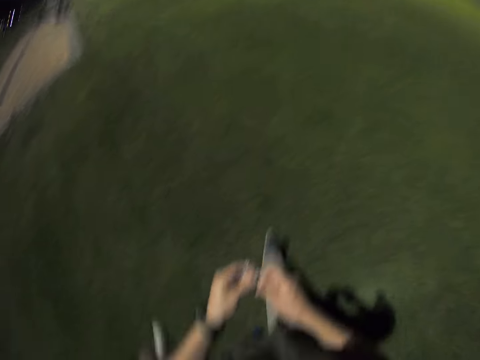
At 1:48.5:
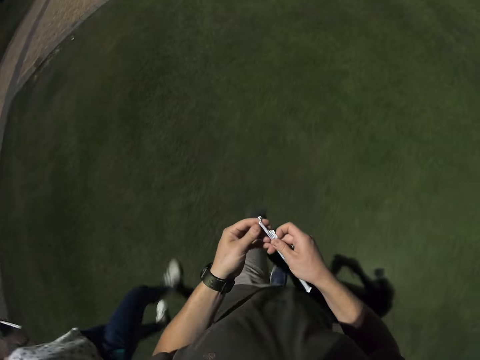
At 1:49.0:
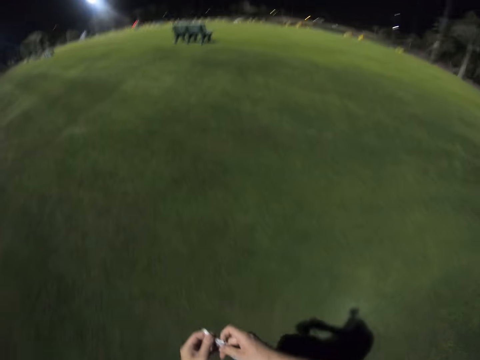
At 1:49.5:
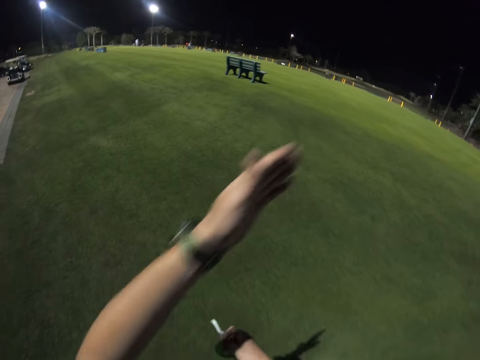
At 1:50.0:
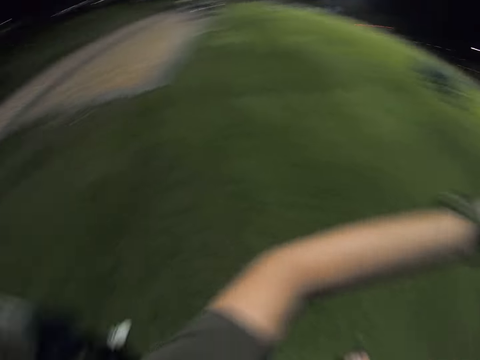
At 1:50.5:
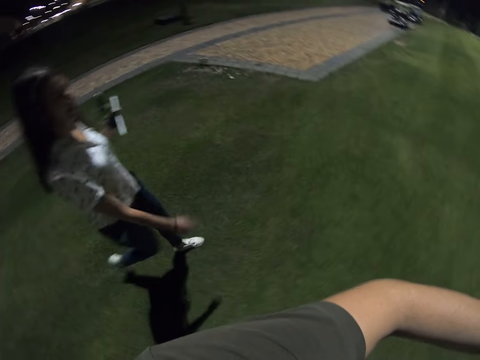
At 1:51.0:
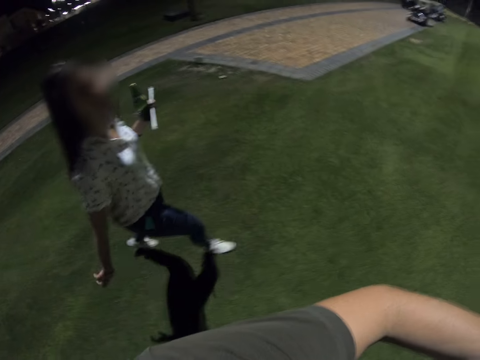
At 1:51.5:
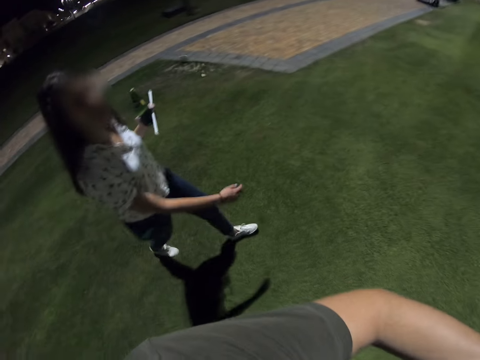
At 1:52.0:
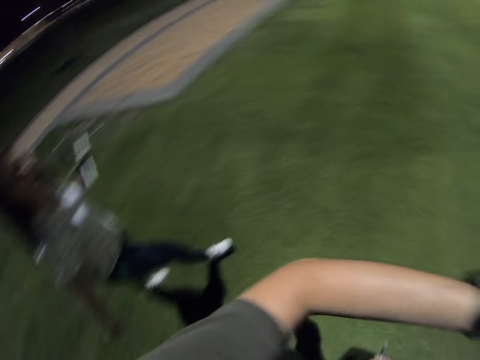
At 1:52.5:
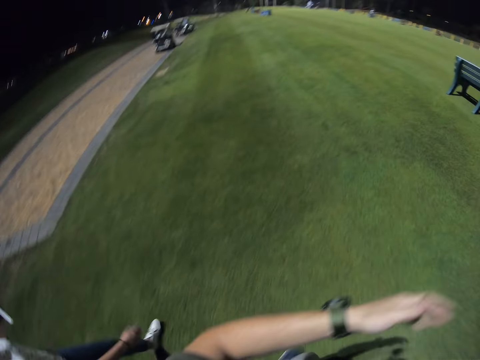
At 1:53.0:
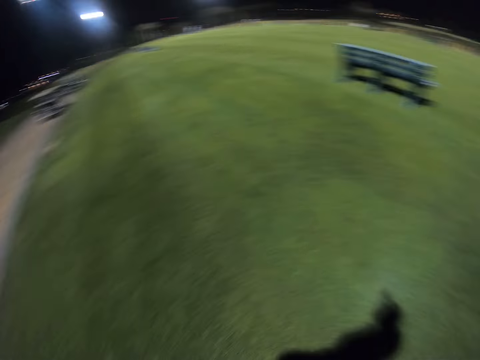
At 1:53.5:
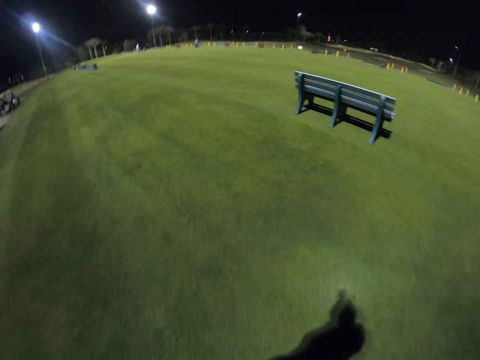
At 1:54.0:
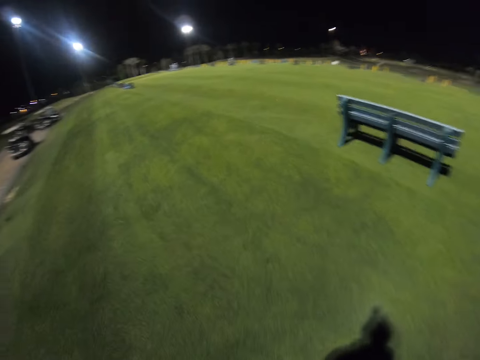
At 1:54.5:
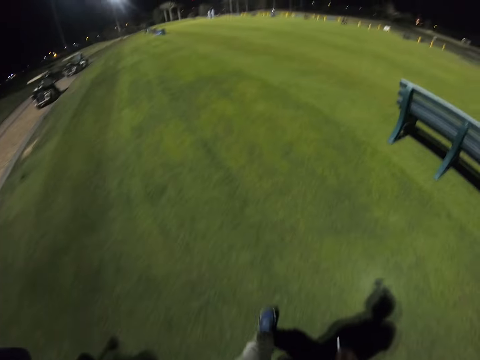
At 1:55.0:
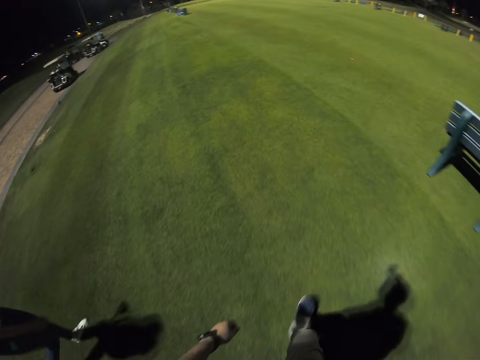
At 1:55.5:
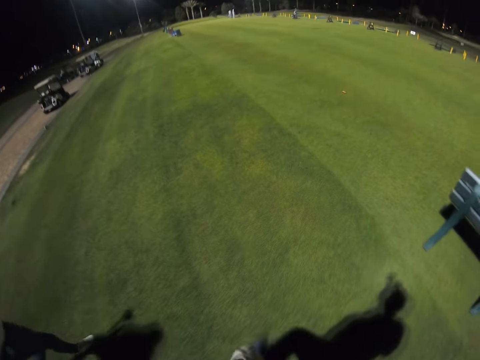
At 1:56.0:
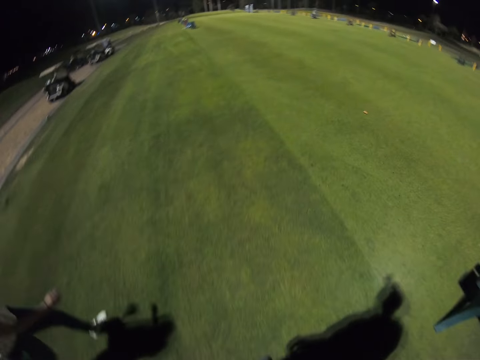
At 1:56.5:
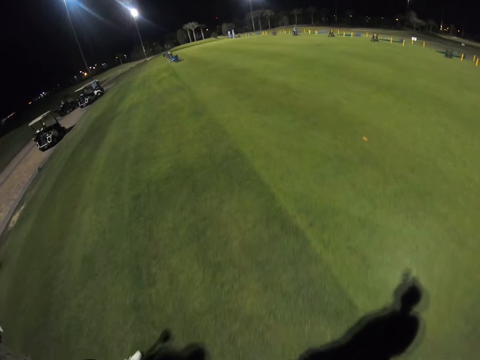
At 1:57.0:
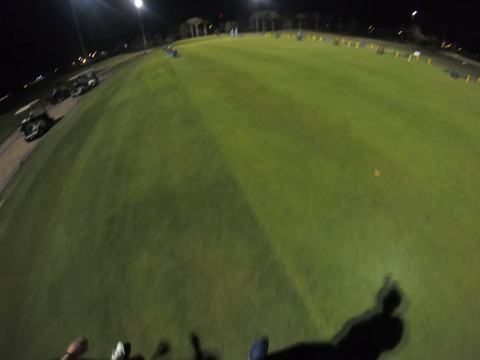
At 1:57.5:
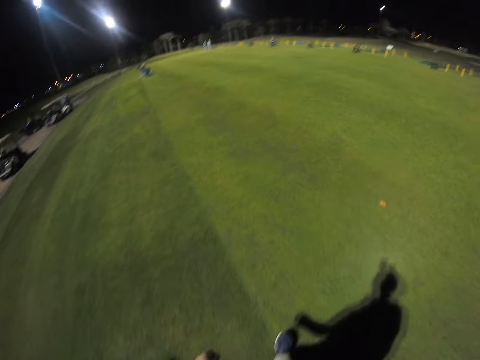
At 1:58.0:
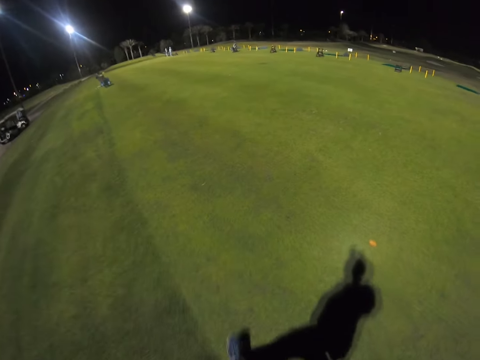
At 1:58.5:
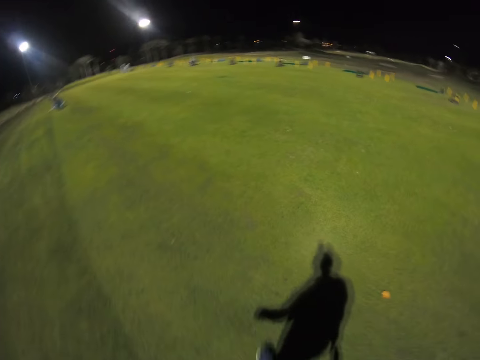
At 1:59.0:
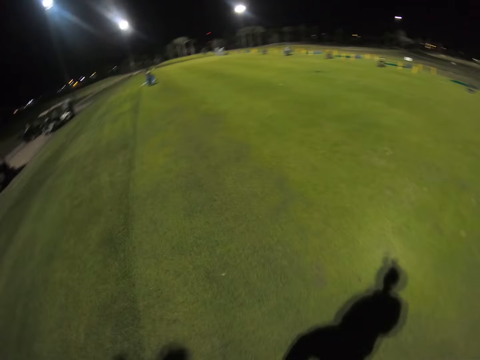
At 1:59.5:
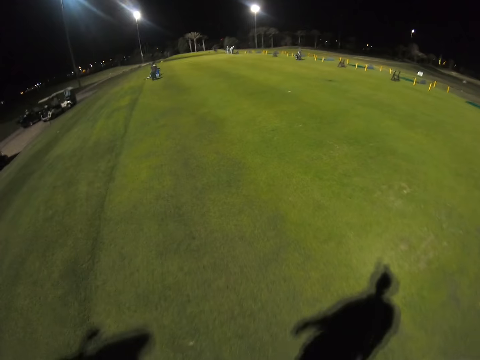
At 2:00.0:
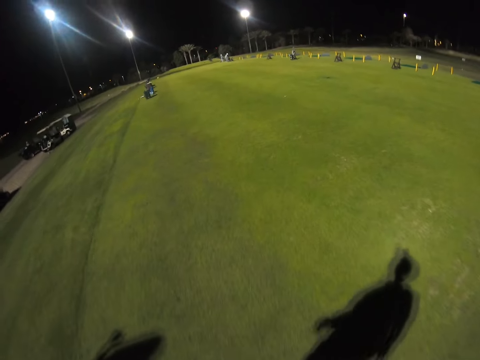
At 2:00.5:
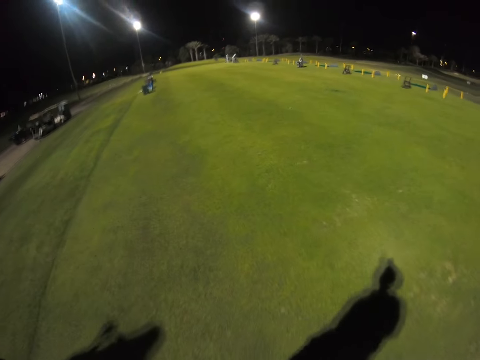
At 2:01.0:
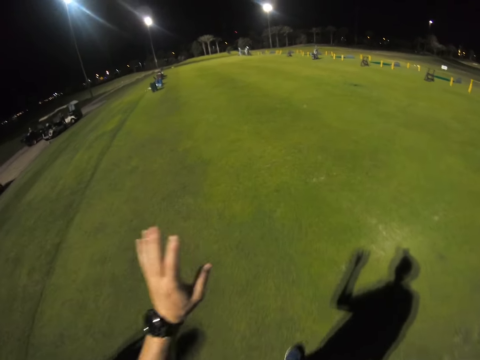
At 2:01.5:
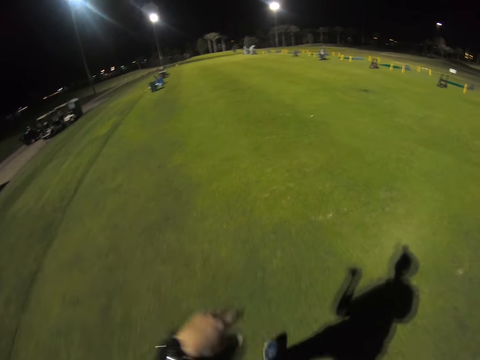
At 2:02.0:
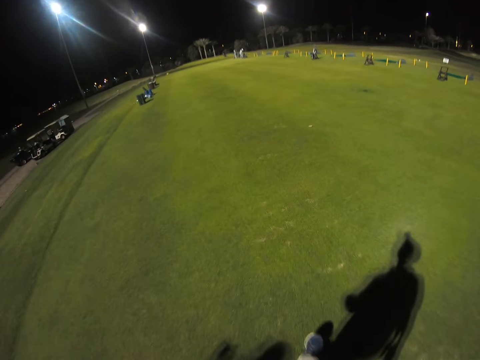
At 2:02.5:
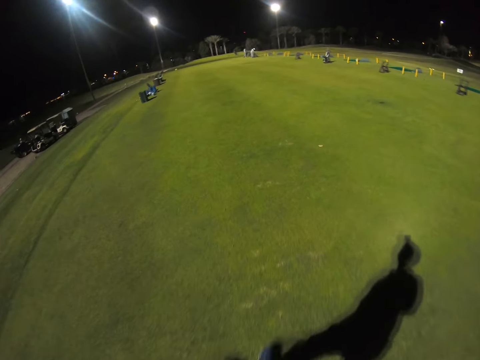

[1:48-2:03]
The camera wearer holds something. A man walks beside the camera wearer. The camera wearer walks on the grass. The man walks on the grass.

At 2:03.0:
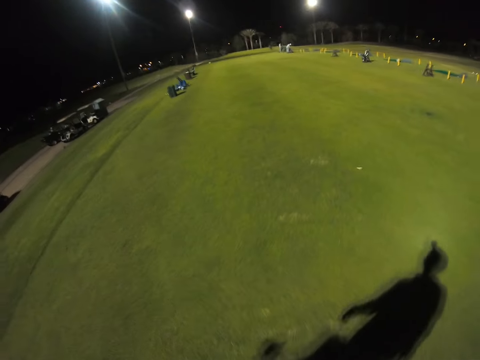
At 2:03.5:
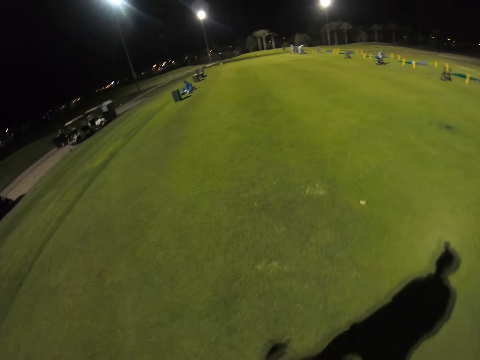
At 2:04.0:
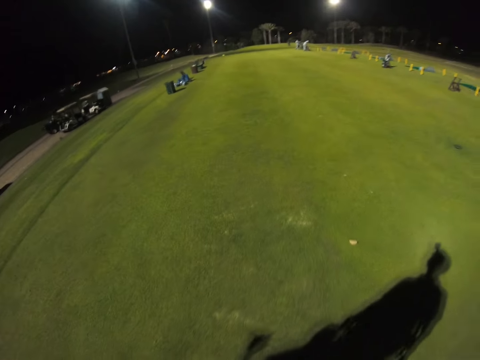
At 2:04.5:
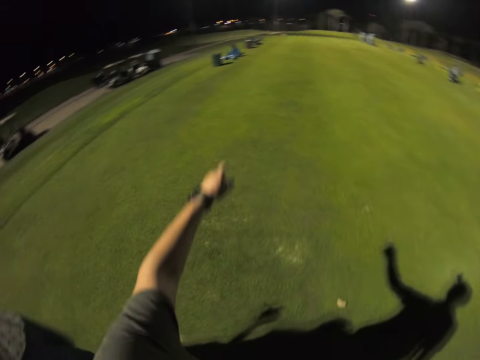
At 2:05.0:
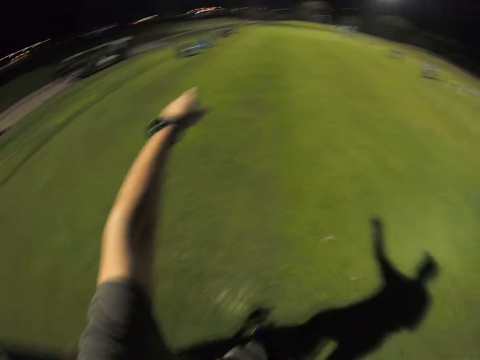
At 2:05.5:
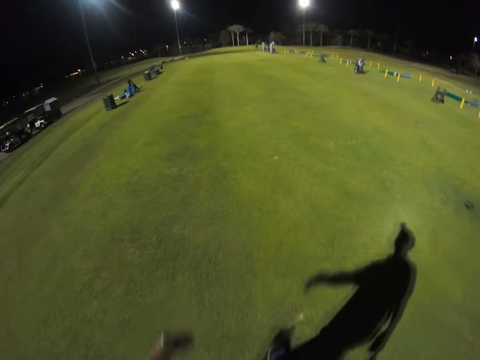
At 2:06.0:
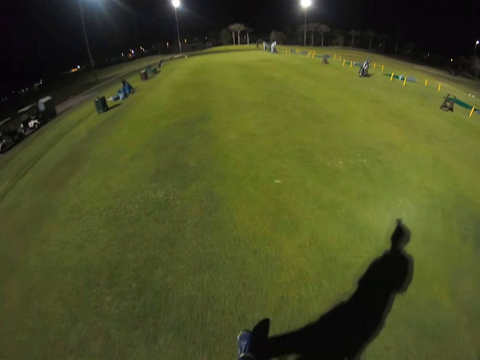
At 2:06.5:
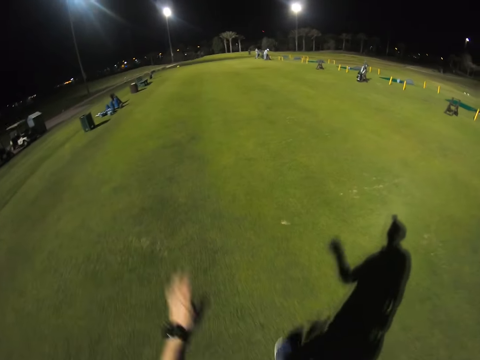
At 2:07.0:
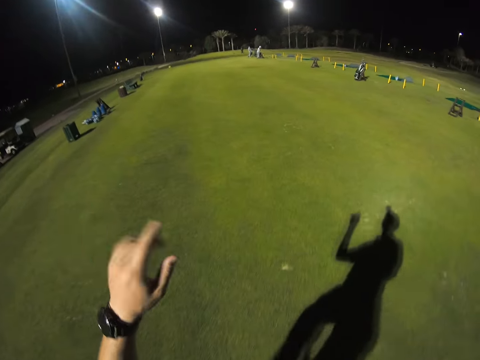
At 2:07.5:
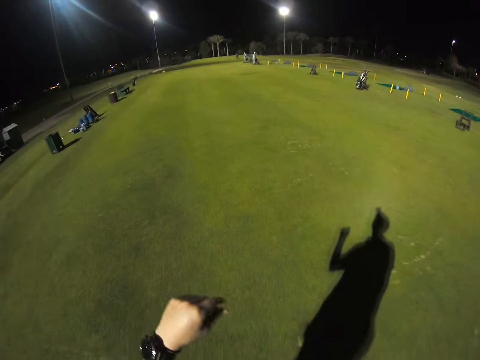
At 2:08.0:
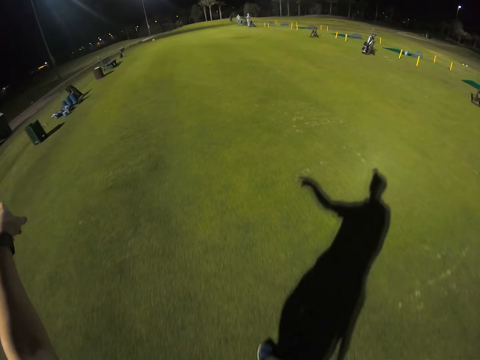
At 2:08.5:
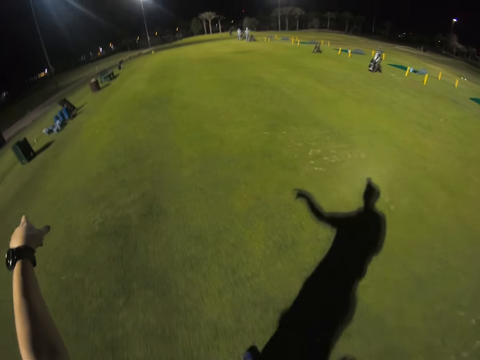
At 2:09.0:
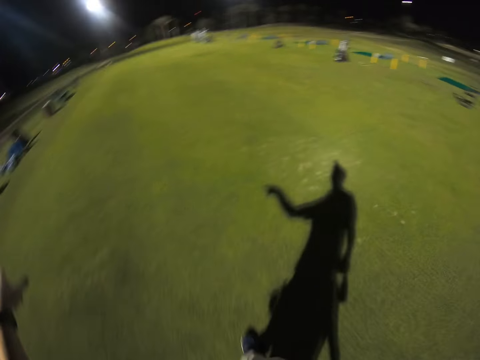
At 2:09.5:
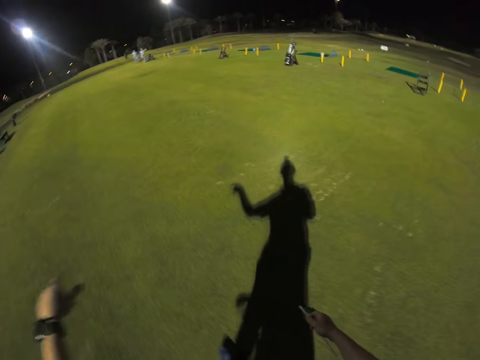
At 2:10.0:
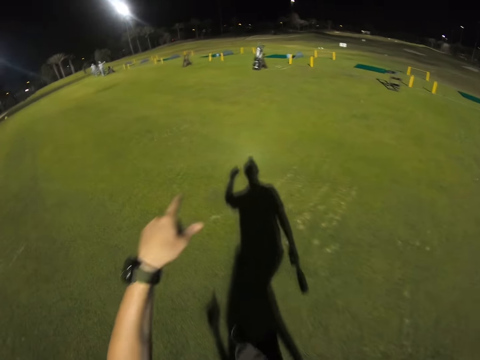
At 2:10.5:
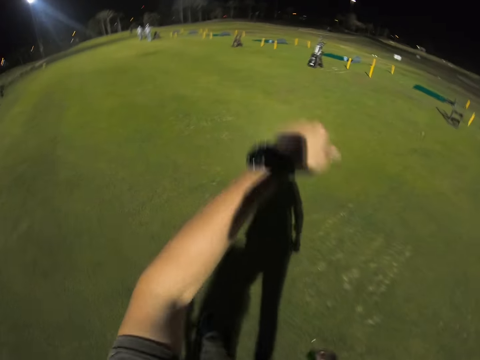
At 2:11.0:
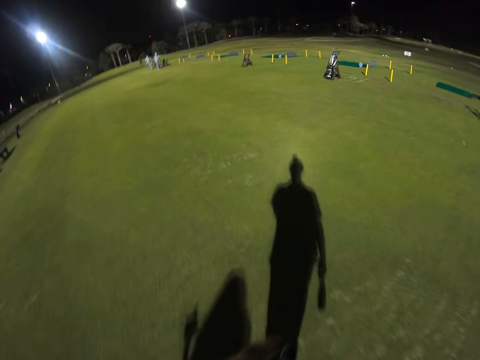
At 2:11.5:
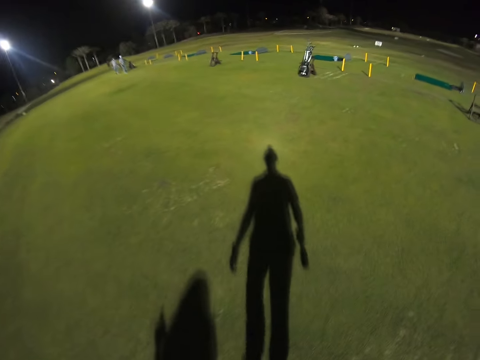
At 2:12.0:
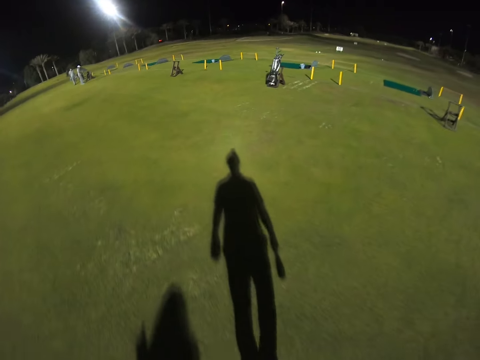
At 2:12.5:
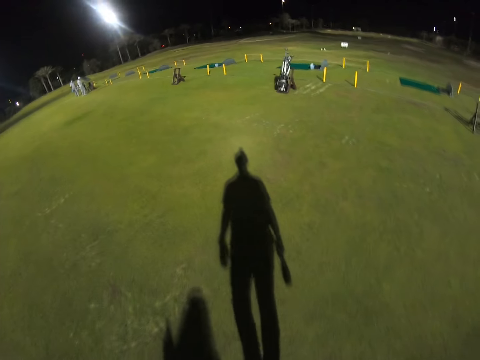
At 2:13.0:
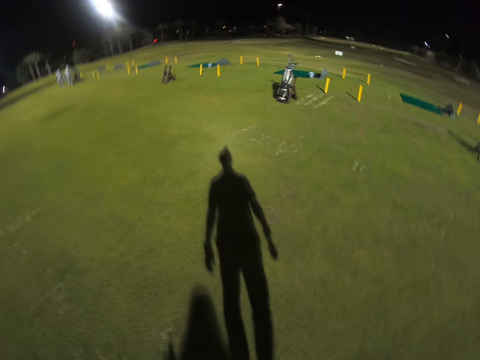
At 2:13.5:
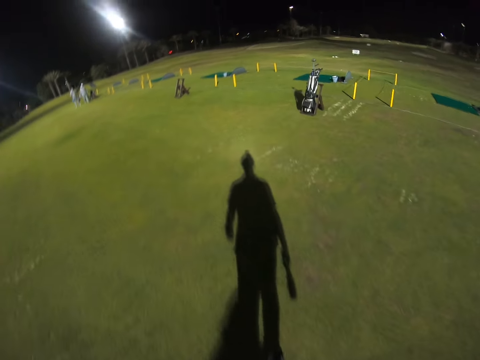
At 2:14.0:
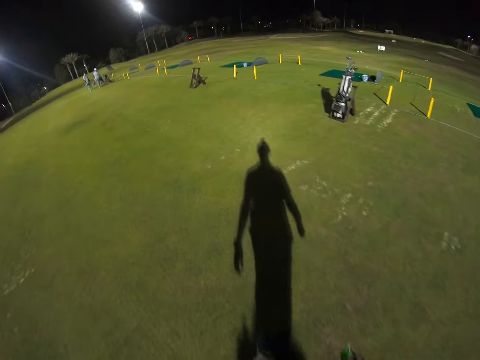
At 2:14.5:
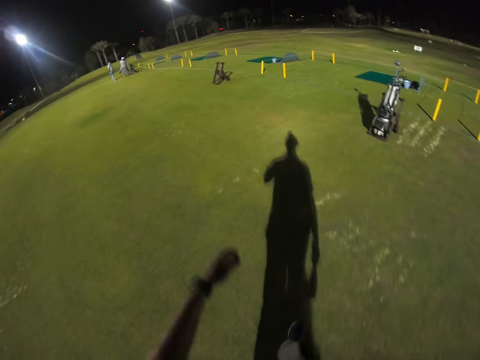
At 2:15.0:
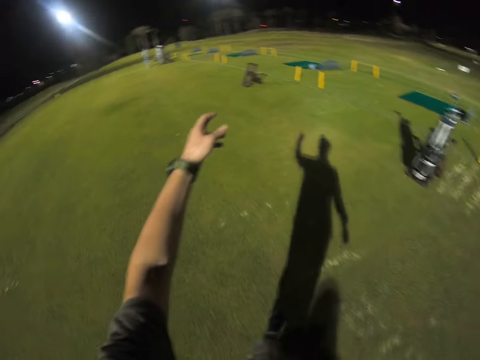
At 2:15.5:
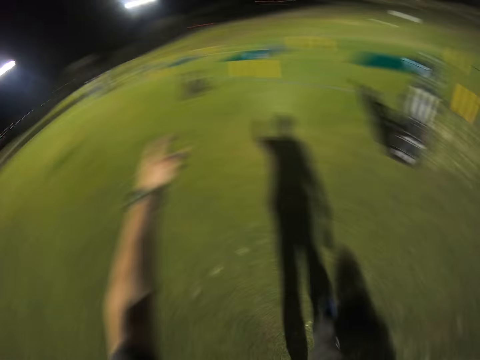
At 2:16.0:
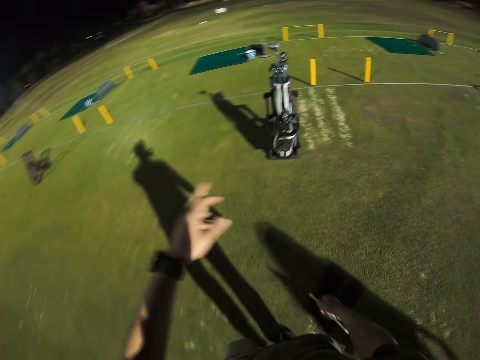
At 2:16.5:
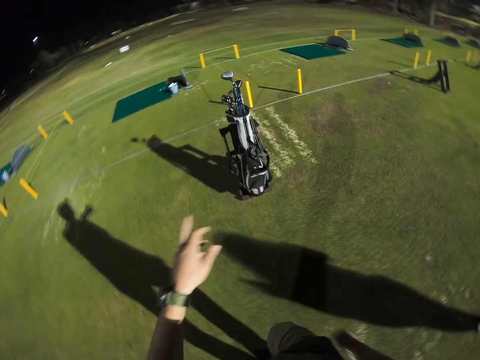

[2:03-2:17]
The camera wearer lifts a hand. They walk on the grass. They lift a hand. They walk on the grass. They lift a hand. They walk on the grass. They lift a hand.
